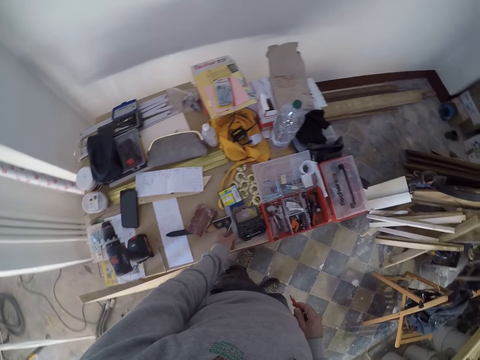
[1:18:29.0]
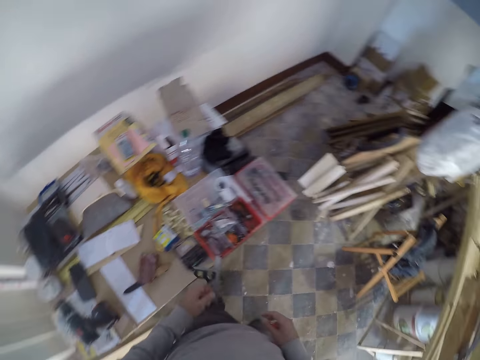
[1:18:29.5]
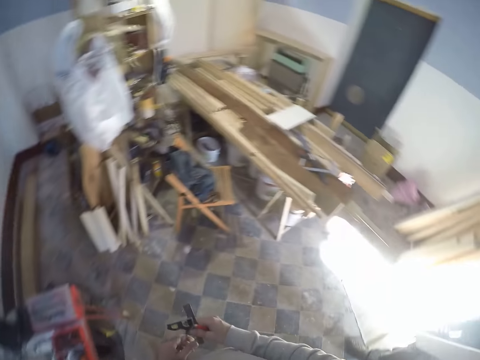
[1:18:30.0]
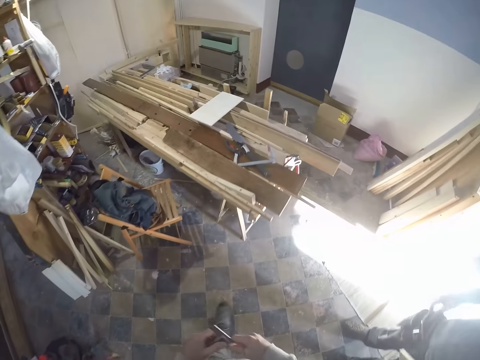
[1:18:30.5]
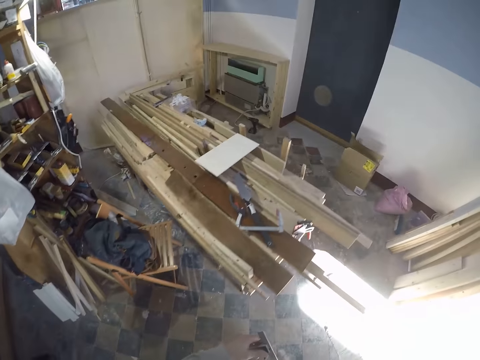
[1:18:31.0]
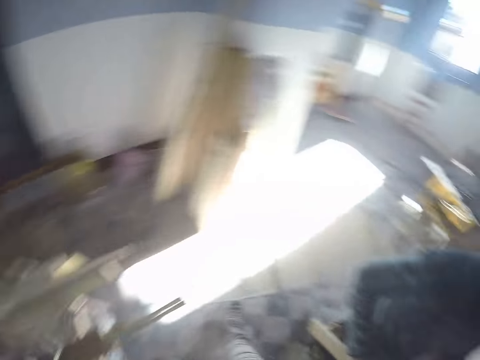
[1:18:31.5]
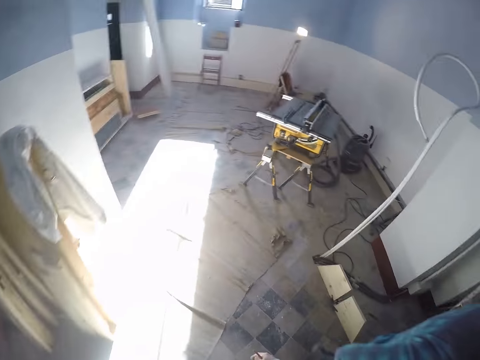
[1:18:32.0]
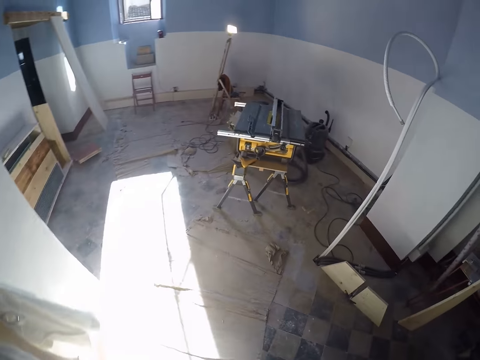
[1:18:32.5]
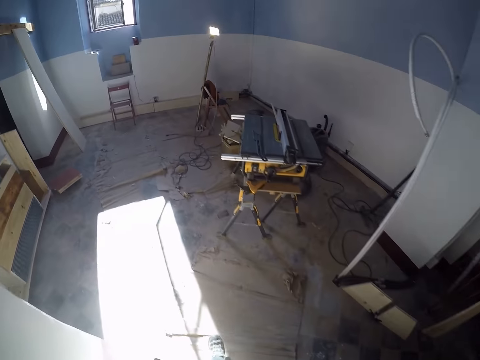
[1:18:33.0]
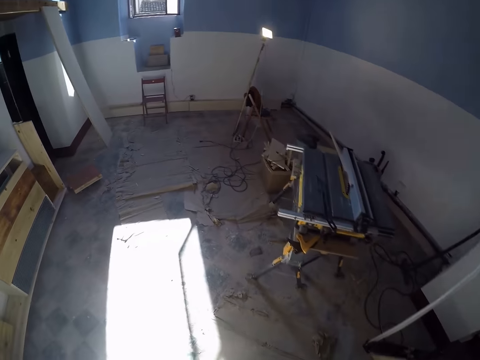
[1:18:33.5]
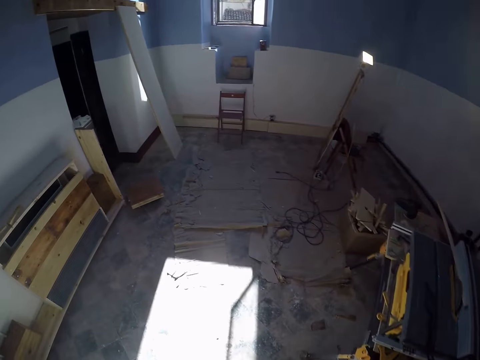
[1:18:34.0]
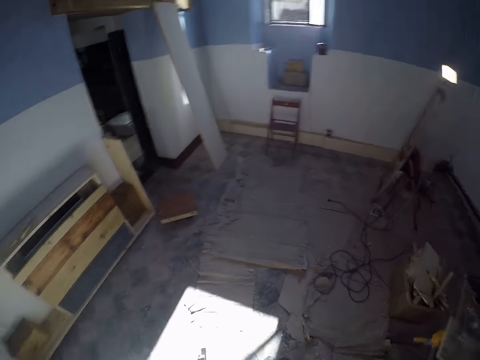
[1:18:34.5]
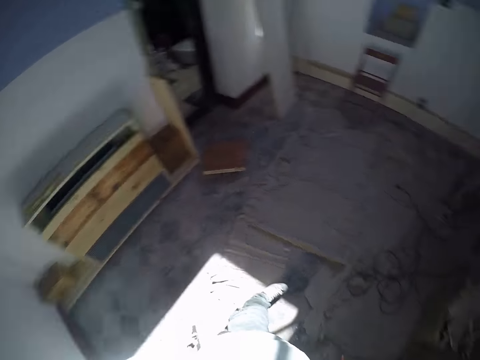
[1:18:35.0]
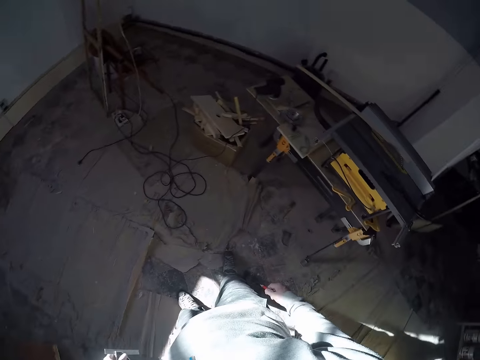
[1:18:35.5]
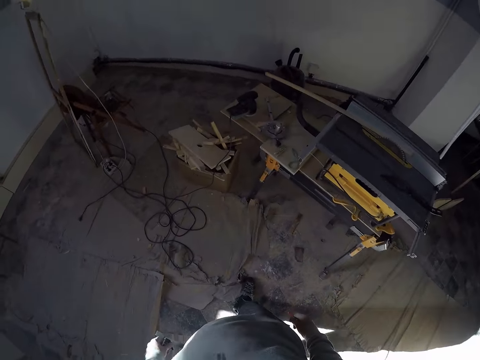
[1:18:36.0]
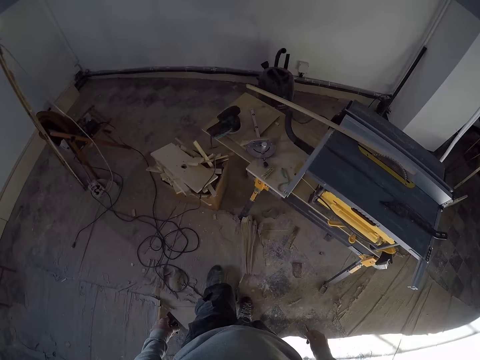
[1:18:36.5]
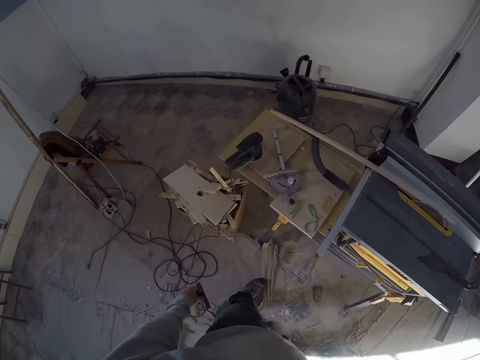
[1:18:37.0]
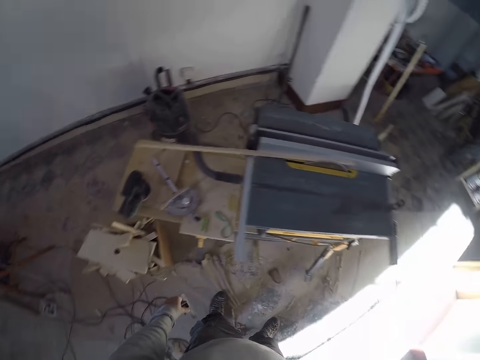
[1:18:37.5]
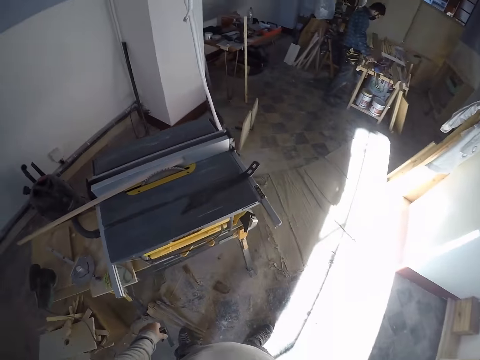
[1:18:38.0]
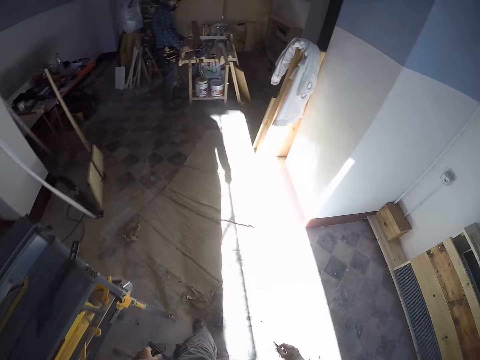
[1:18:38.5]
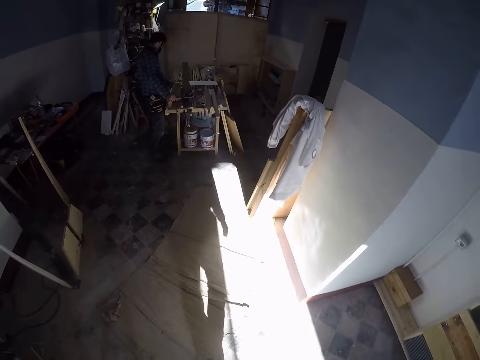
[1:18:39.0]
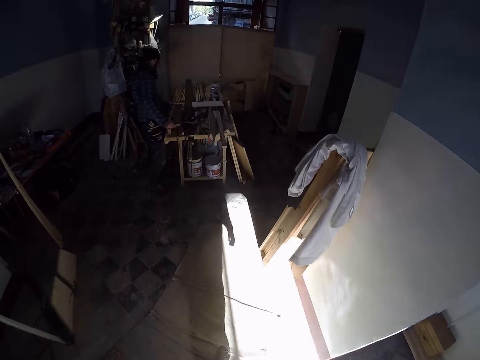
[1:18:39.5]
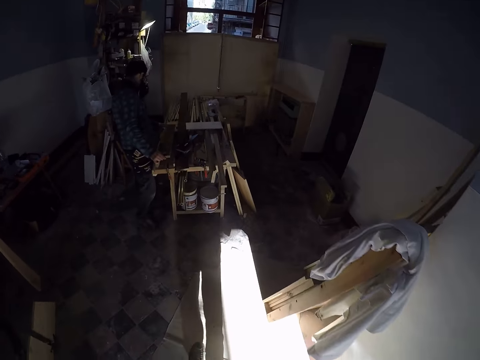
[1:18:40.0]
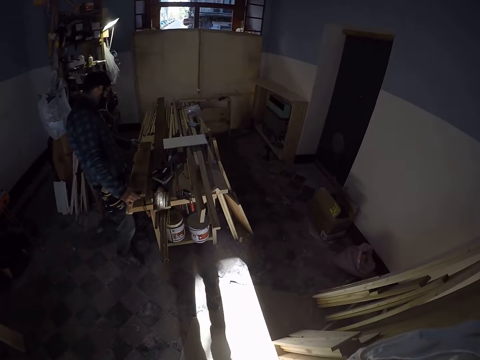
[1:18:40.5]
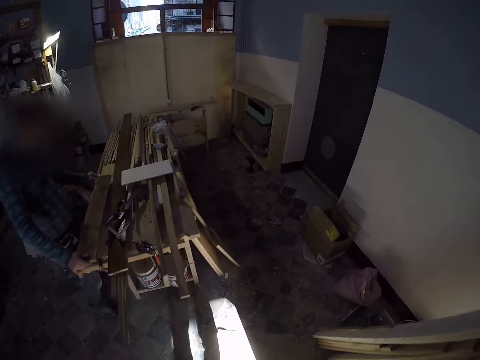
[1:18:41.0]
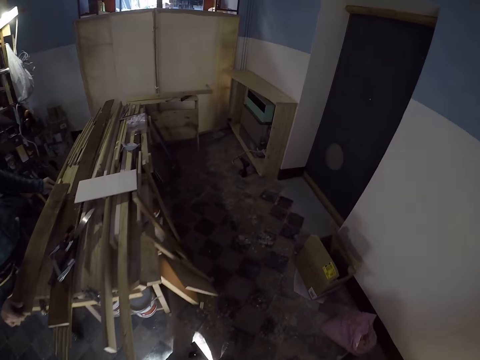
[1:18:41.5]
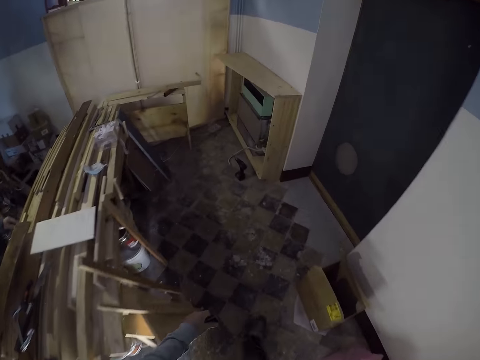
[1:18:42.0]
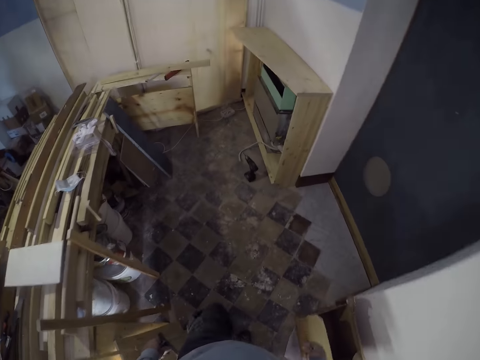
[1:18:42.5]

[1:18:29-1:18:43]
The camera wearer picks up a combination square or ruler from the table with his left hand. He passes the combination square from his left hand to his right hand. He holds the ruler with his right hand. He passes the combination square from his right hand to his left hand. He walks to the shelf.

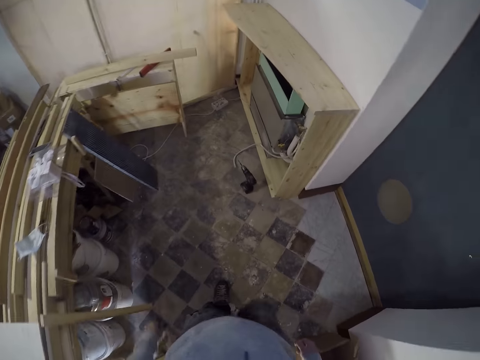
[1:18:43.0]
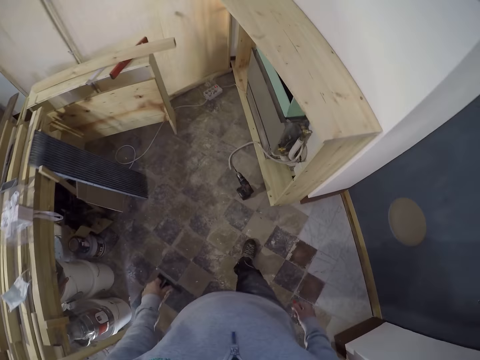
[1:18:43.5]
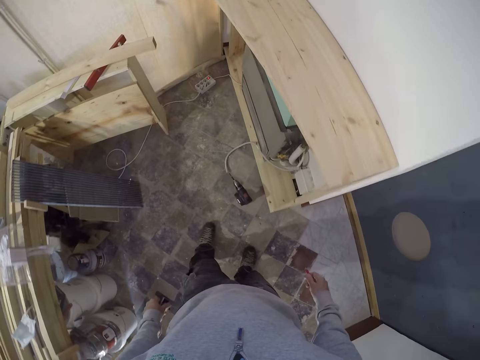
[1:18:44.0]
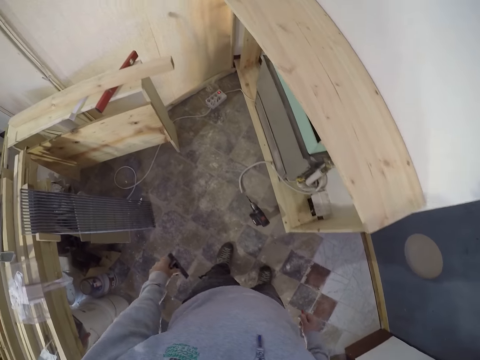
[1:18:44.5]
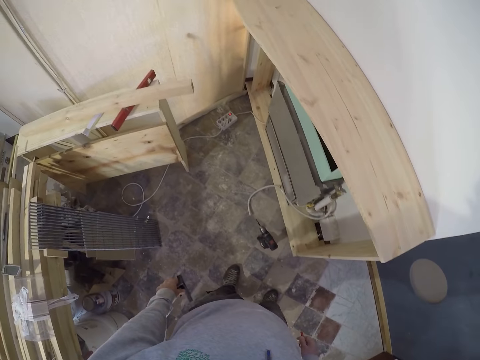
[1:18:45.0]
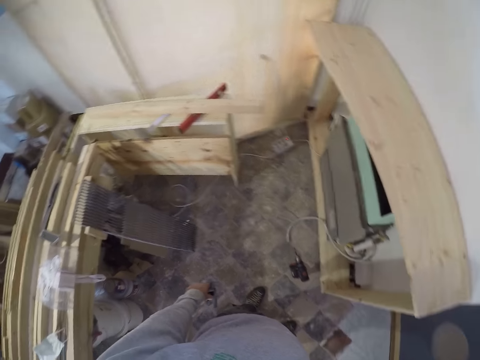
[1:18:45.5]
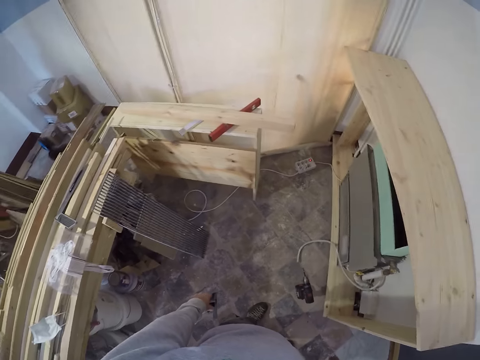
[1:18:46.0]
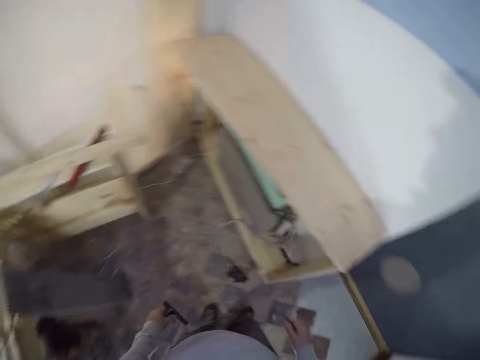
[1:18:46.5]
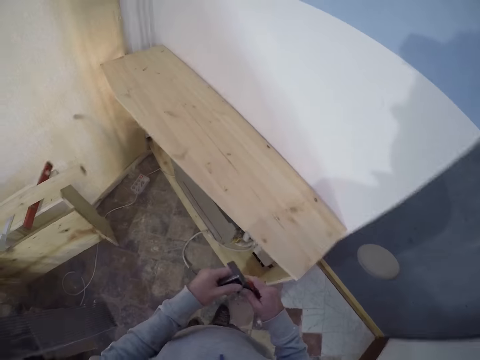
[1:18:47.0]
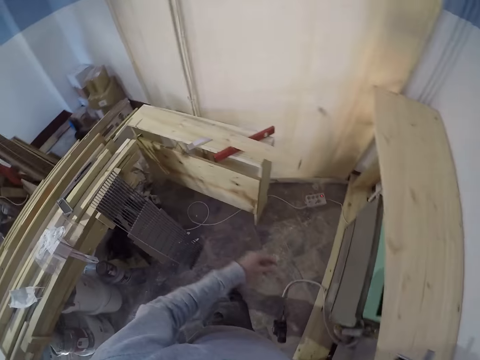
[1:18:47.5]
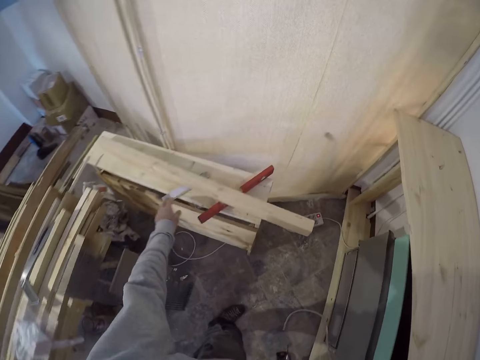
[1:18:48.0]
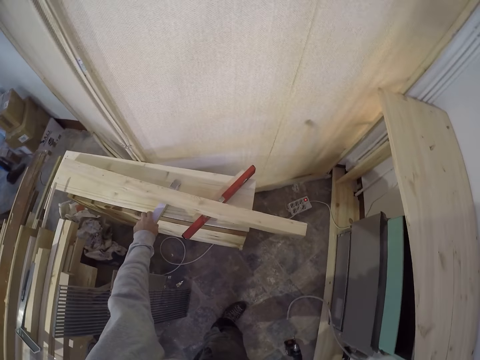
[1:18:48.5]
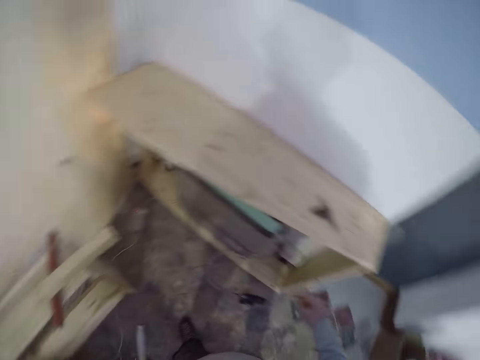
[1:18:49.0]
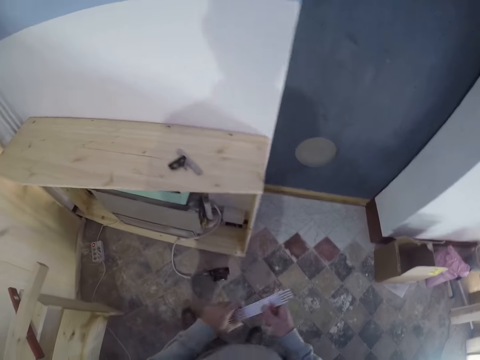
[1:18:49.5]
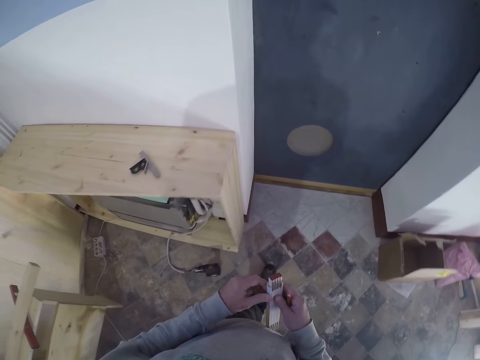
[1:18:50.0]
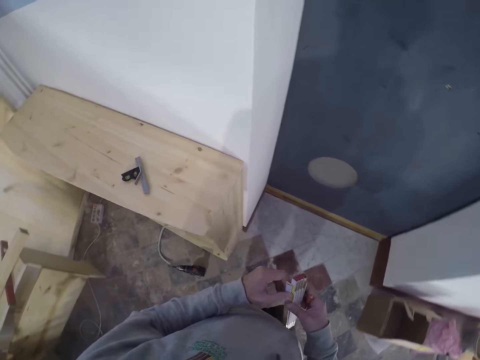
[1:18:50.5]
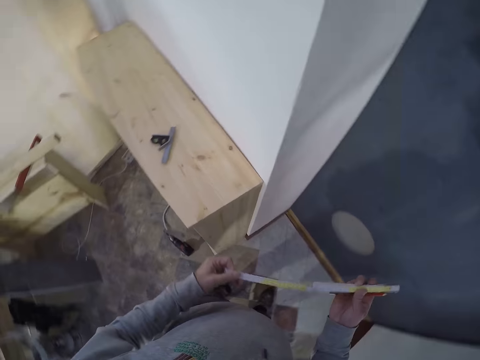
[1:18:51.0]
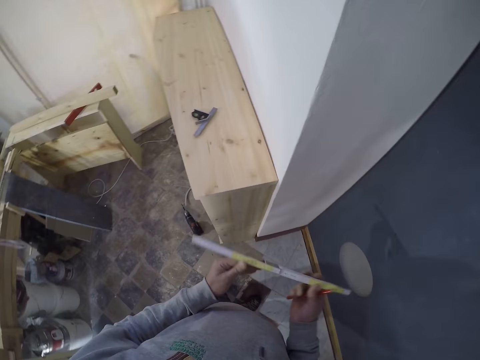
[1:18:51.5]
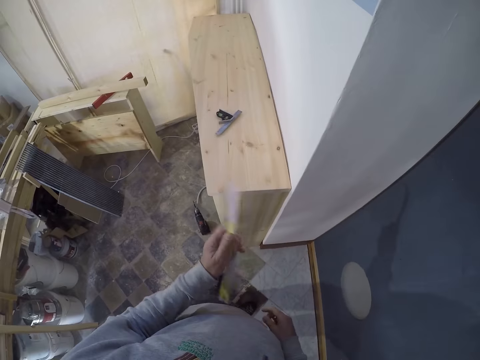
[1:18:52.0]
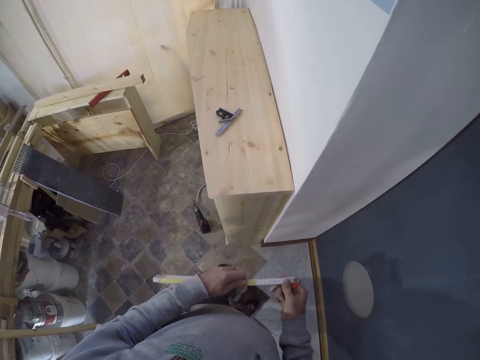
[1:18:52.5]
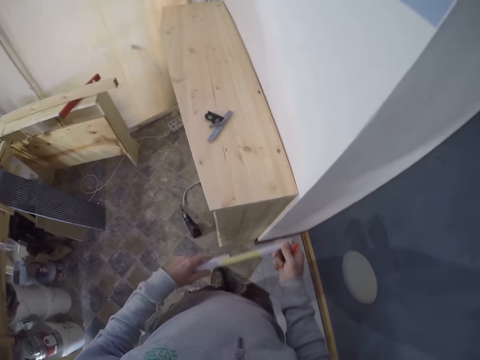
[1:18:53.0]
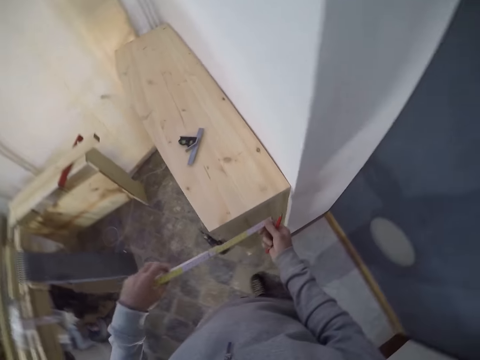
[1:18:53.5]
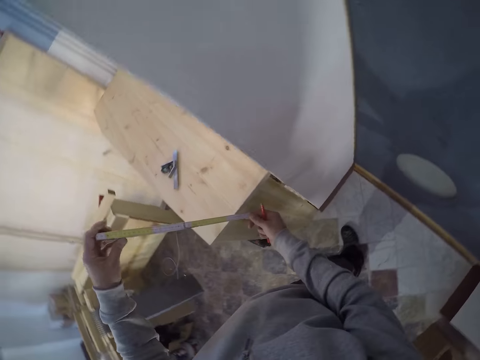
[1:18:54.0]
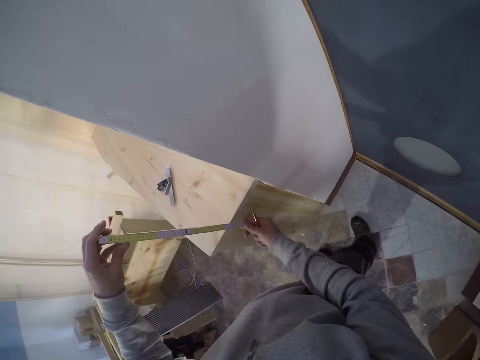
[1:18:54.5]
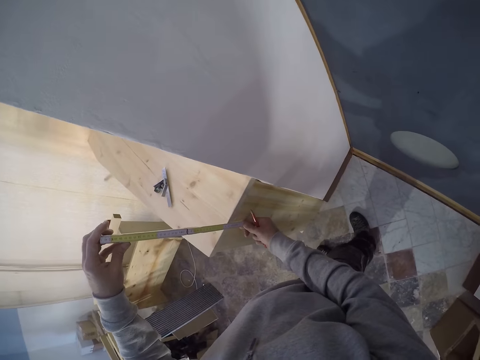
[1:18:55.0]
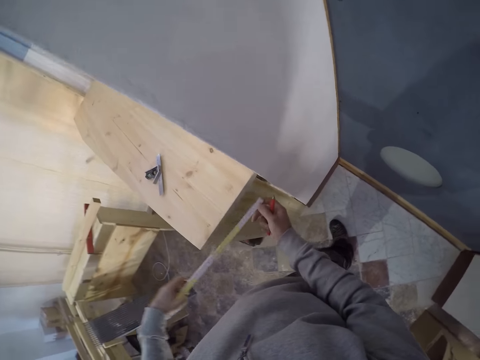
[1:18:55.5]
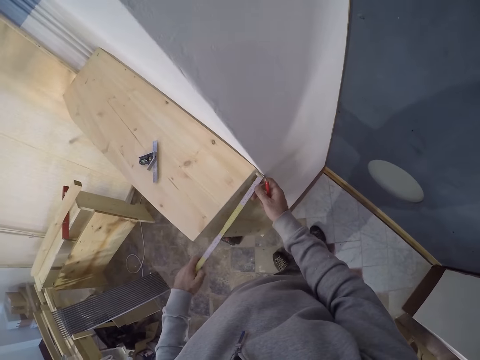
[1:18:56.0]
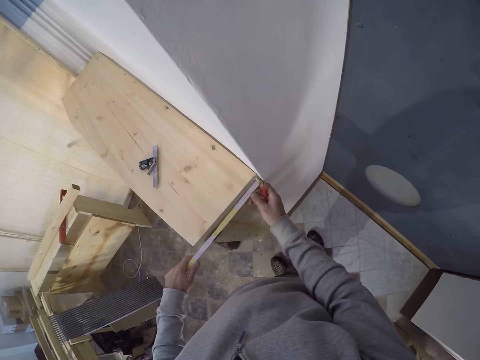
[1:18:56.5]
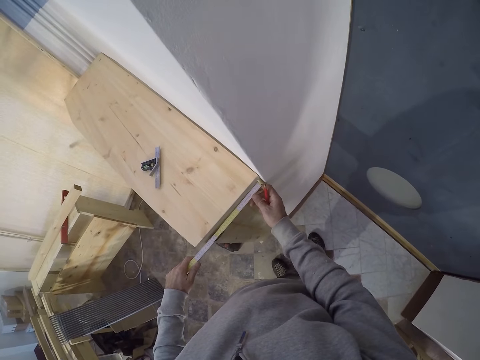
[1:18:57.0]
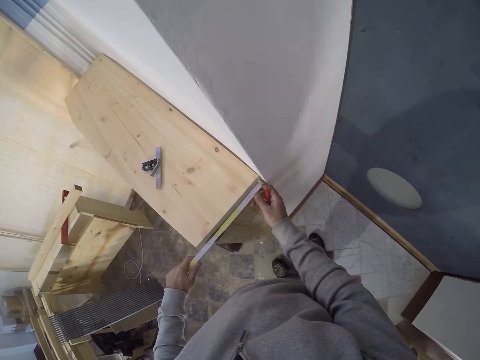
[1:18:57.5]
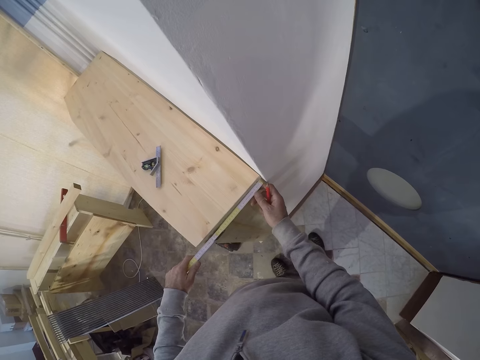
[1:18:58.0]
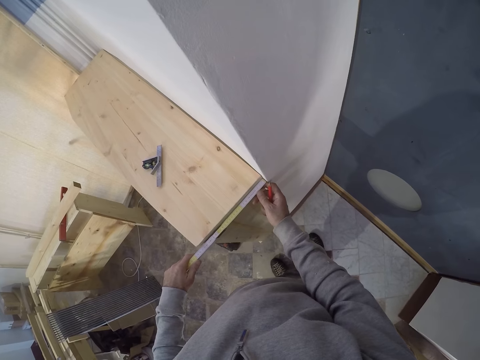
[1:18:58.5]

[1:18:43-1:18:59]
The camera wearer looks around. He passes the combination square from his left hand to his right hand. He places the combination square in his left hand on the wood. He holds the ruler with his right hand. He picks up a ruler or tape measure from a table with his left hand. He passes the ruler from his left hand to his right hand. He holds the tape measure with both hands. He opens the ruler with both hands. He turns the tape measure. He holds the ruler with his left hand. He holds the ruler with both hands. He measures the wood on the shelf stand with both hands. He raises the tape measure.
